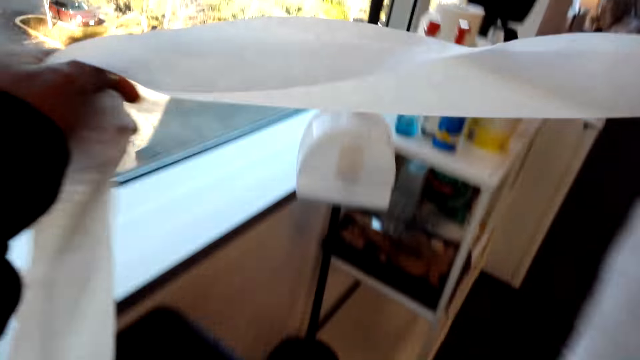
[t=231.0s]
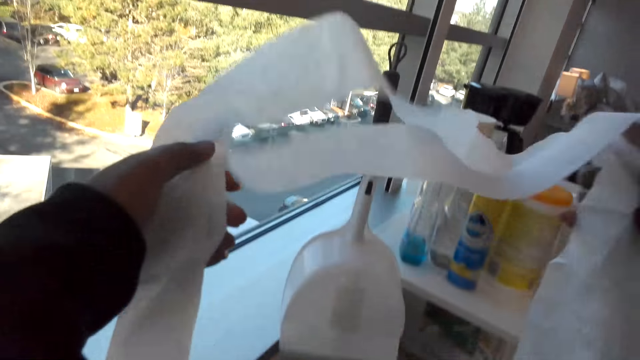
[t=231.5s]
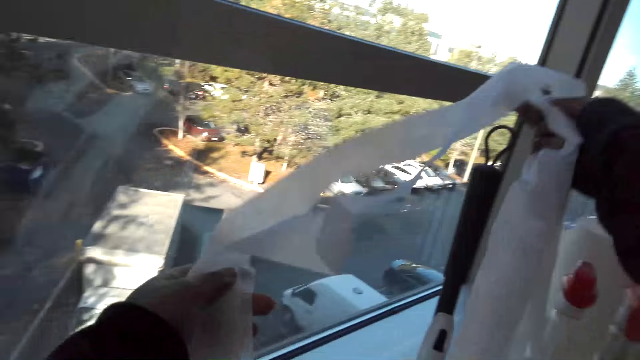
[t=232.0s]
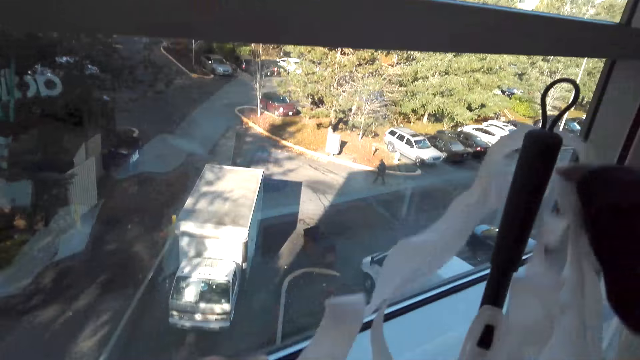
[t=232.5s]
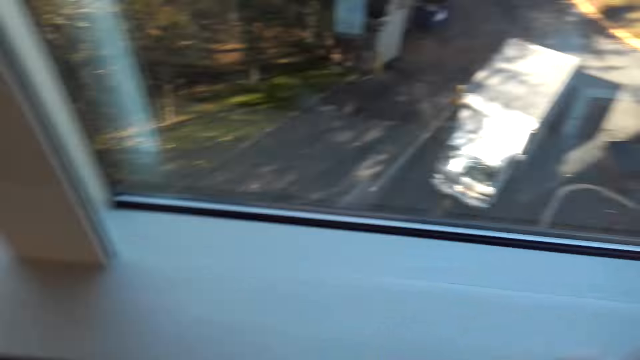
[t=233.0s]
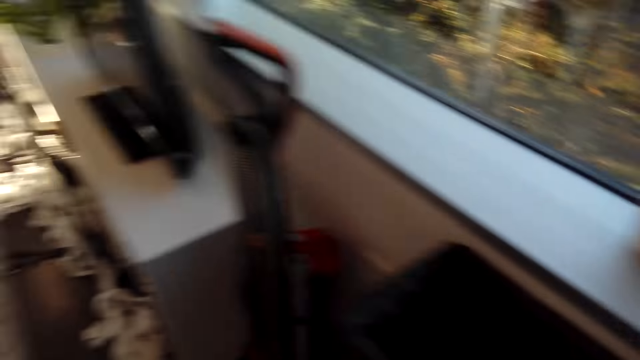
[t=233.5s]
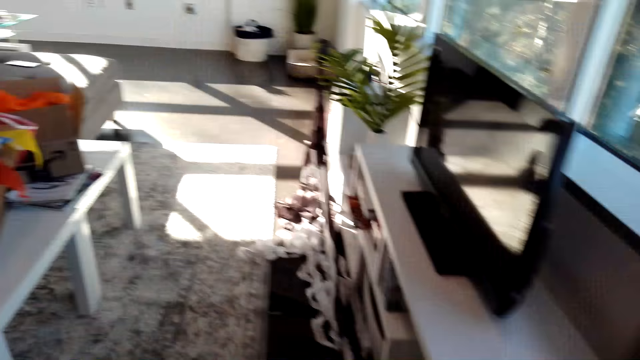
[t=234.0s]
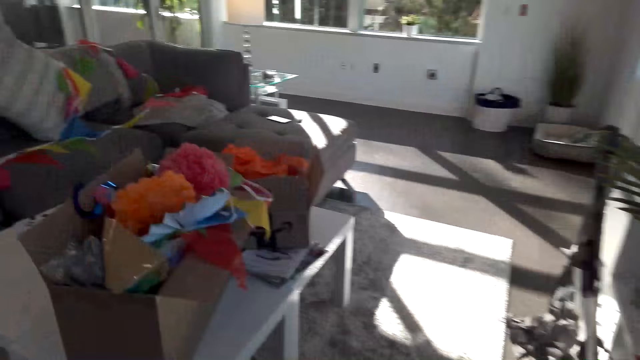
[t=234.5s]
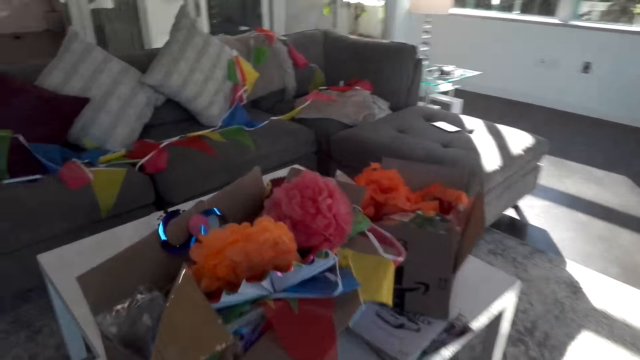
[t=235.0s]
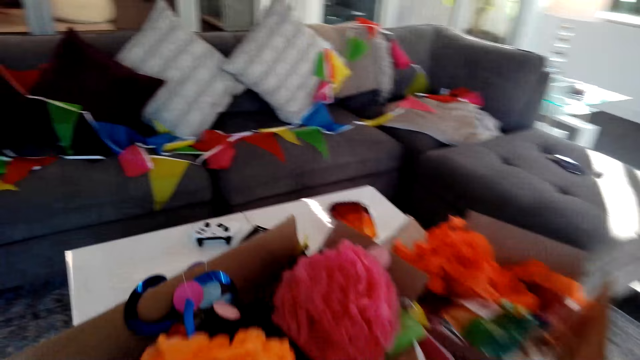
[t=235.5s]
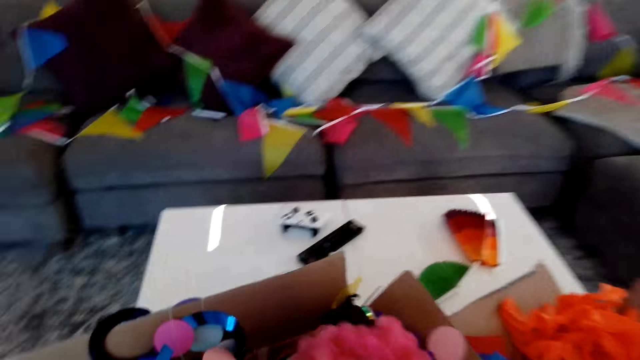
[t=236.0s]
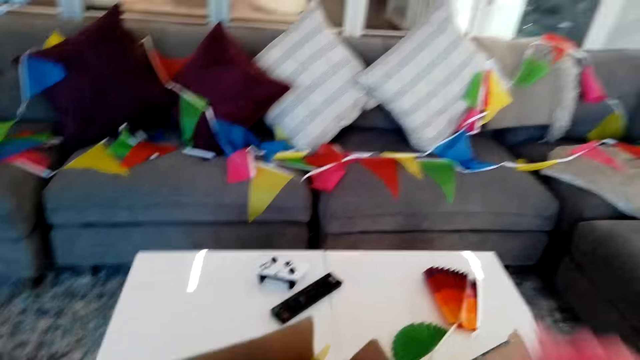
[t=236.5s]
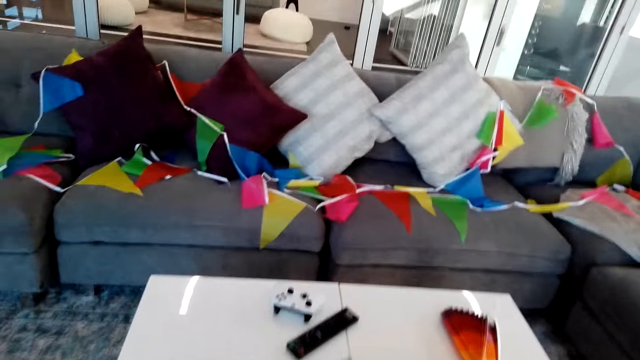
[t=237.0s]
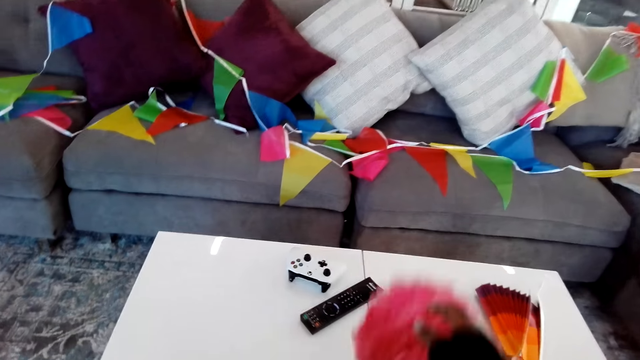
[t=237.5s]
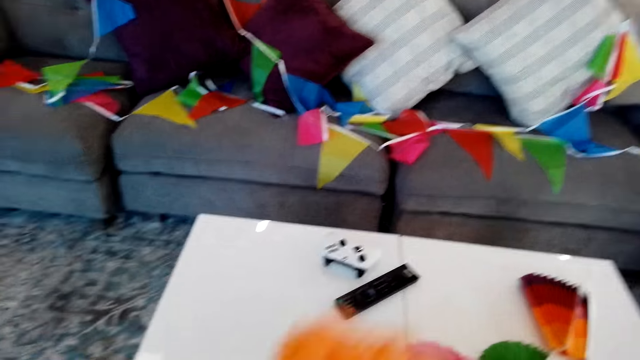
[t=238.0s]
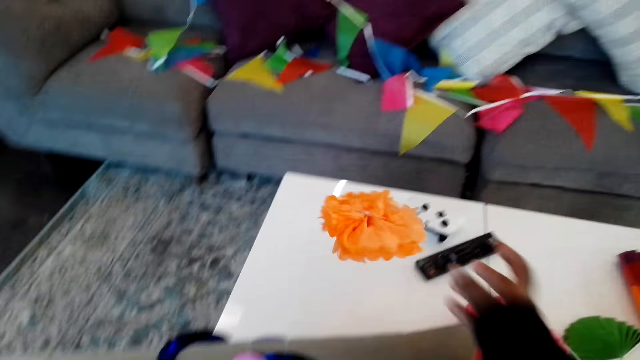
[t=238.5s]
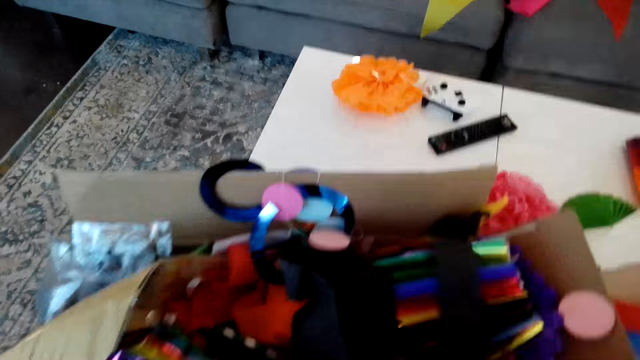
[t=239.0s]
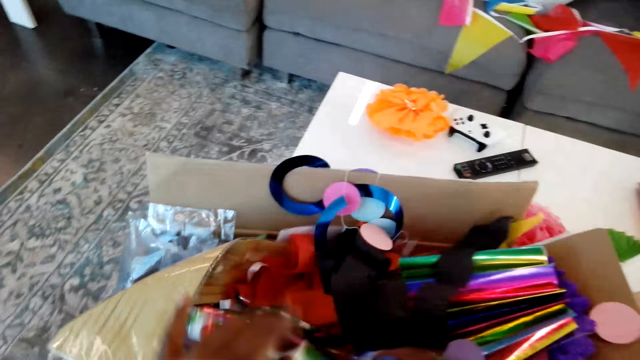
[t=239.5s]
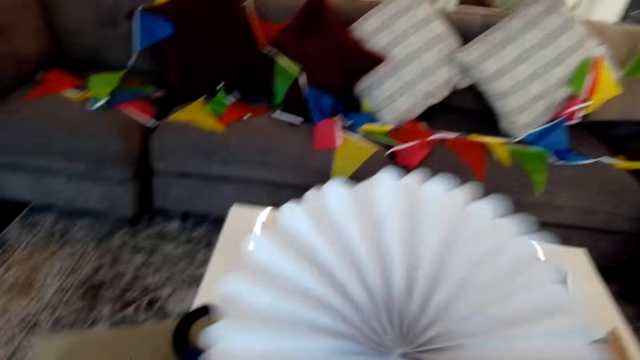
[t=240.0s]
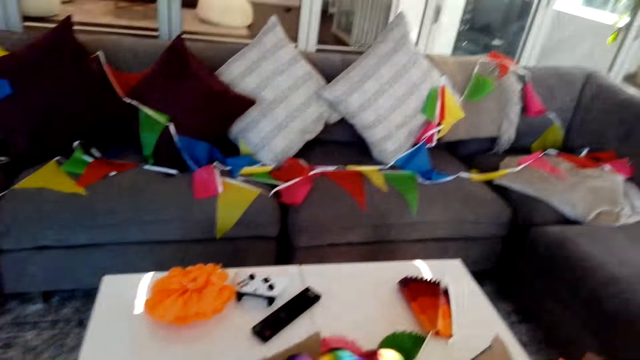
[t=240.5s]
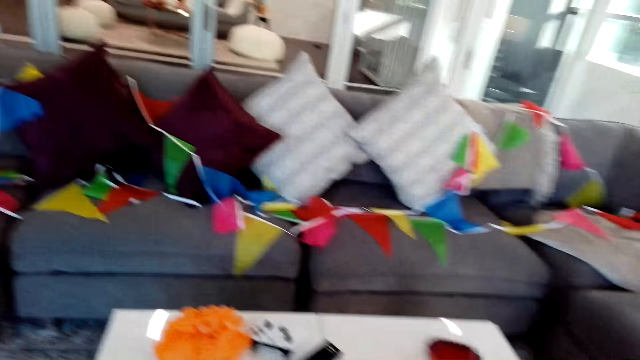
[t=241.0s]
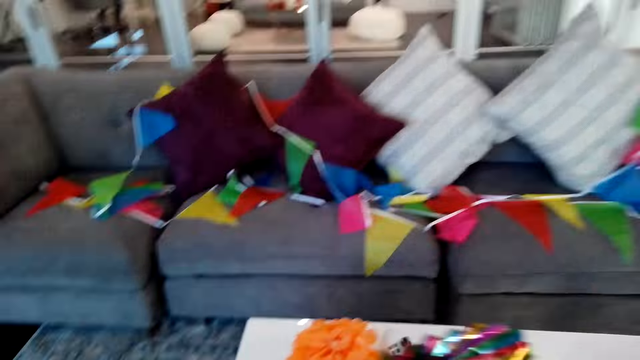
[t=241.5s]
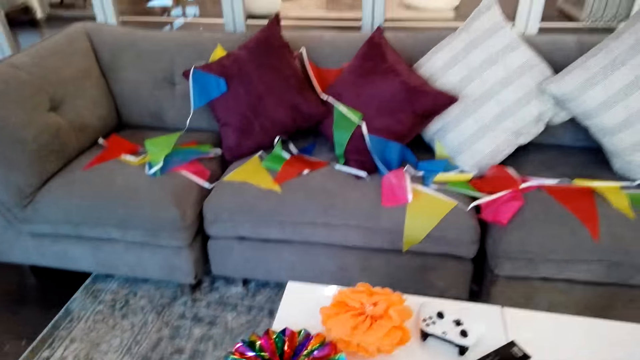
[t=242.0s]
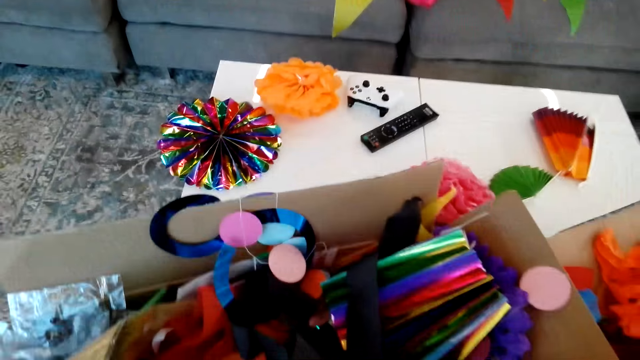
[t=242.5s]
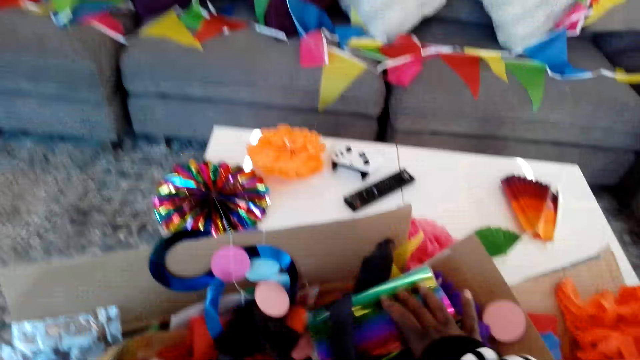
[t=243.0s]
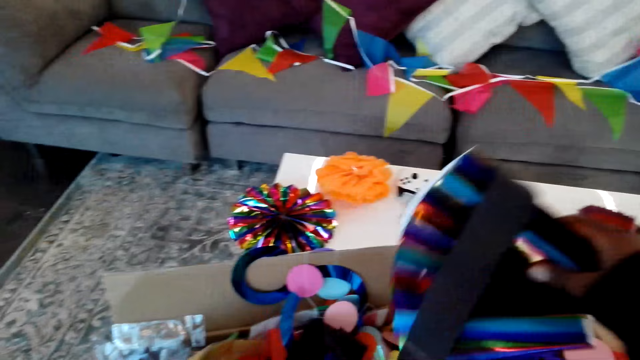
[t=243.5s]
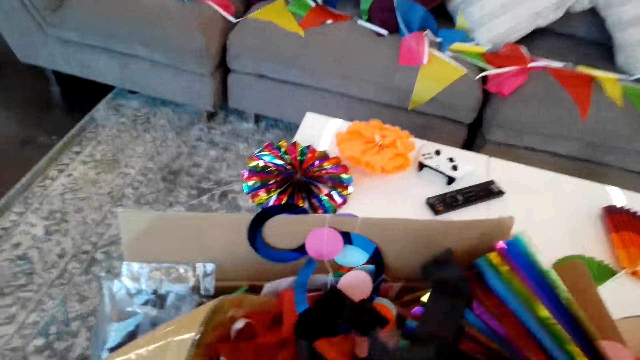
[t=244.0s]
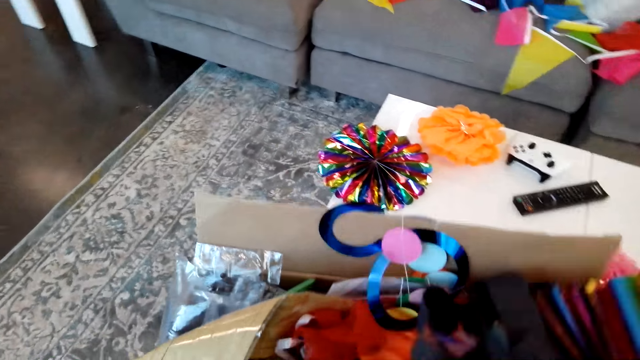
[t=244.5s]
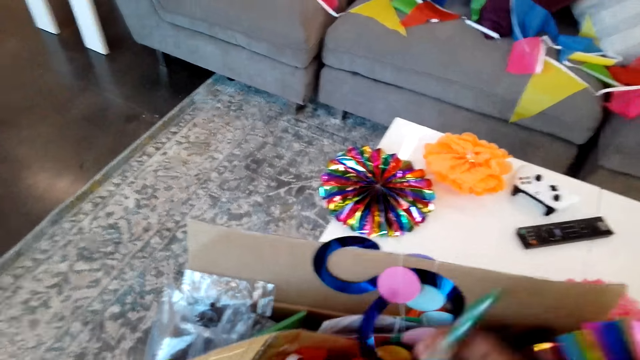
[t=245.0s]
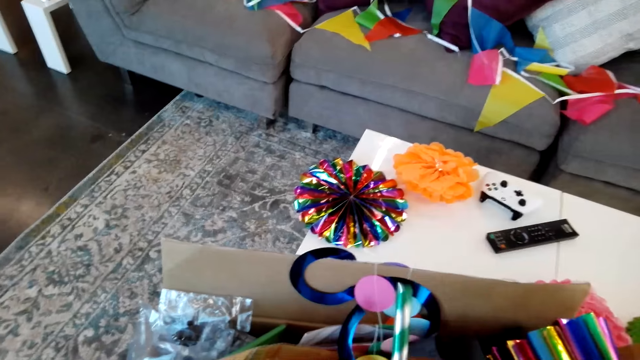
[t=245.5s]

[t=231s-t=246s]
The camera wearer hangs the ribbon or decorations. They take the ribbon from the box. They put the decorations on the table. They take the decorations. They put the decorations on the table. They take the ribbon from the box. They put the decorations on the table. They move the ribbon in the box. They look through the carton.

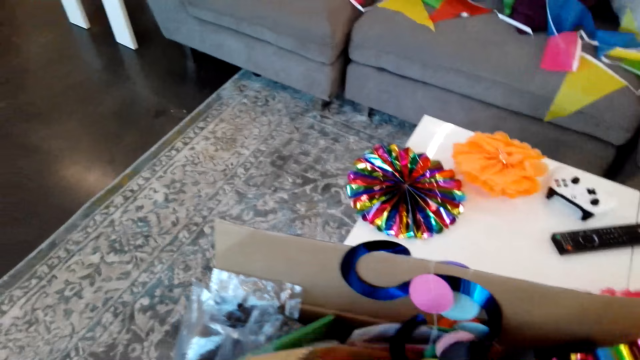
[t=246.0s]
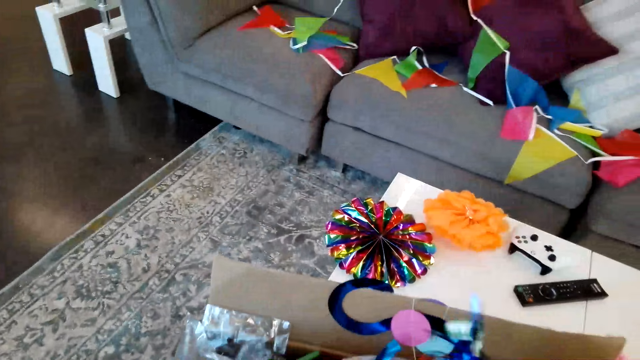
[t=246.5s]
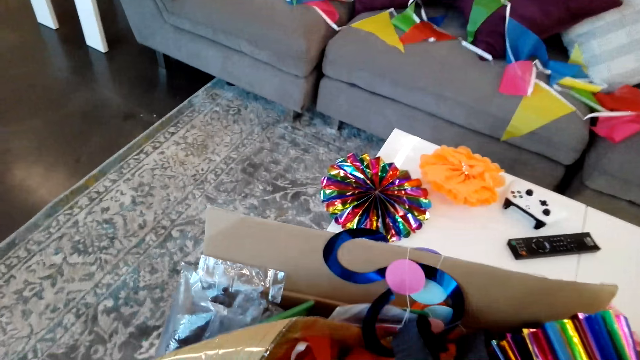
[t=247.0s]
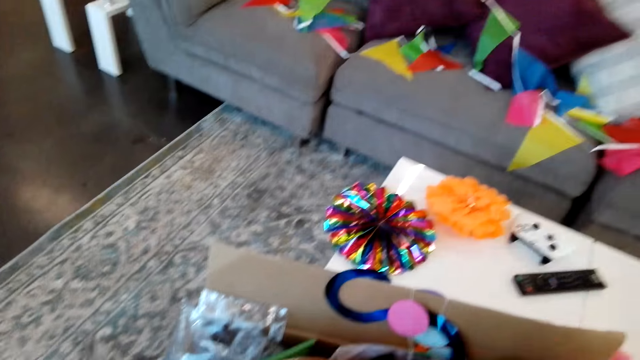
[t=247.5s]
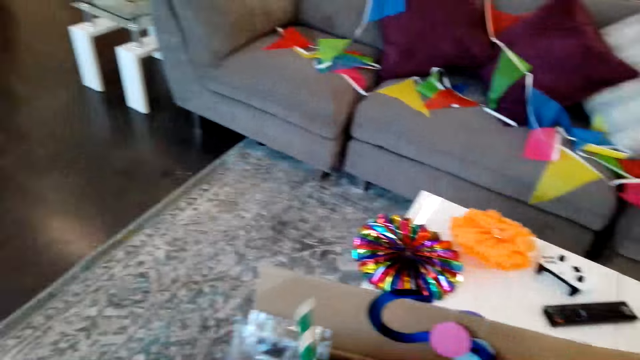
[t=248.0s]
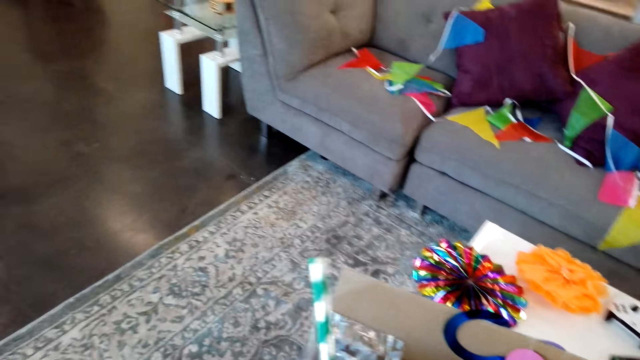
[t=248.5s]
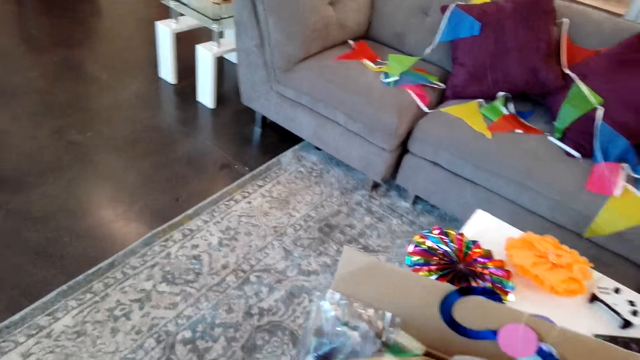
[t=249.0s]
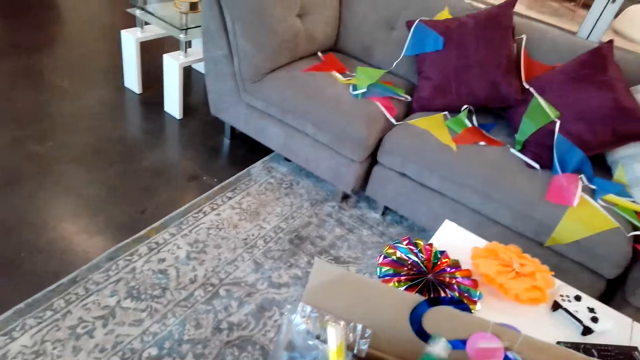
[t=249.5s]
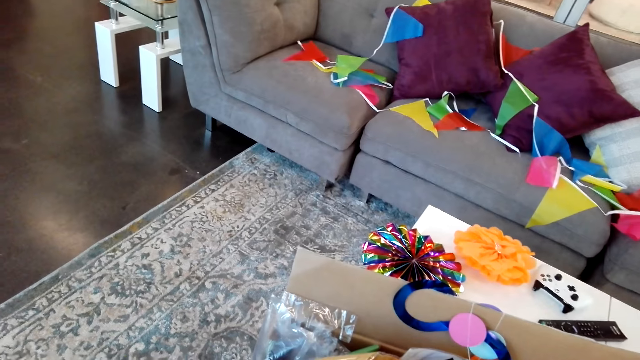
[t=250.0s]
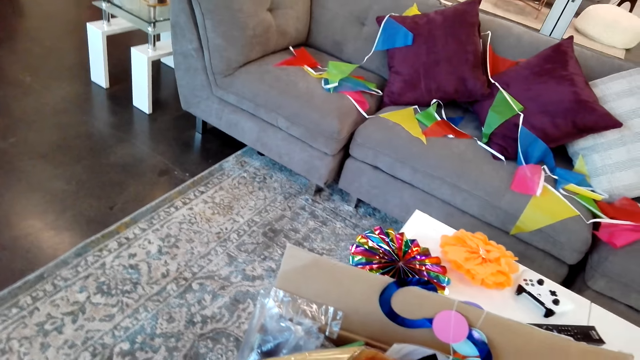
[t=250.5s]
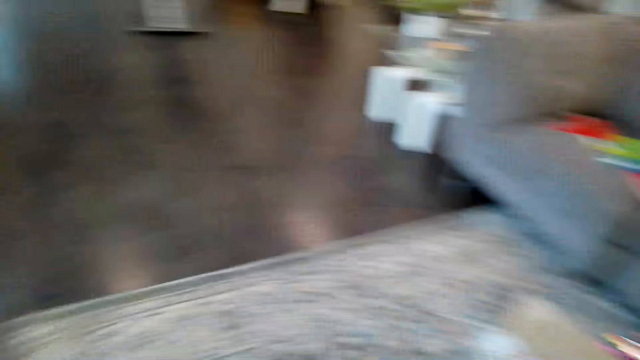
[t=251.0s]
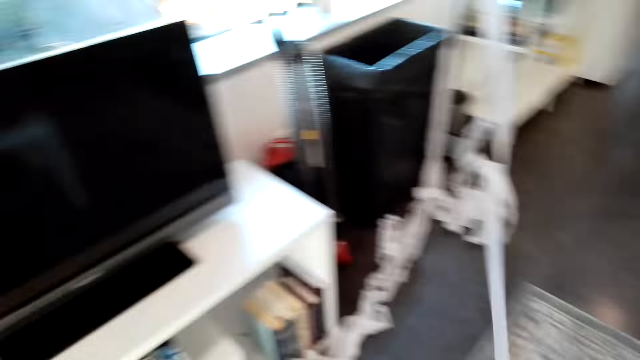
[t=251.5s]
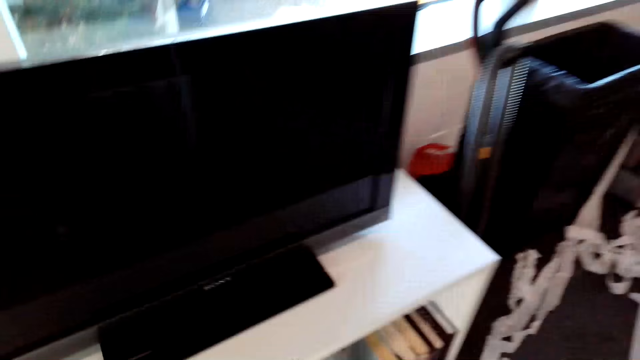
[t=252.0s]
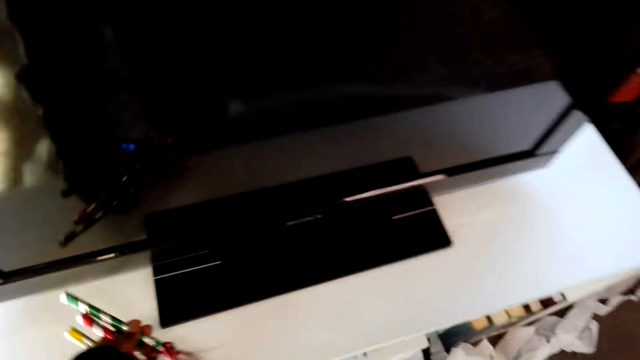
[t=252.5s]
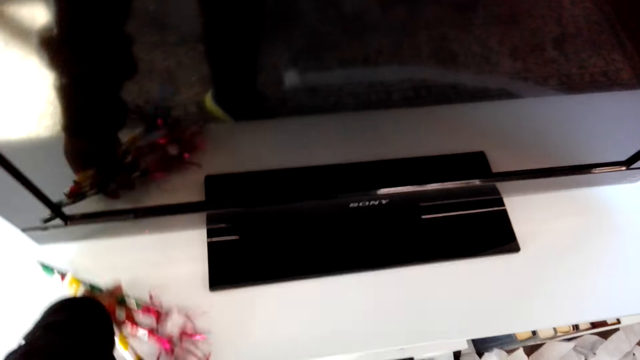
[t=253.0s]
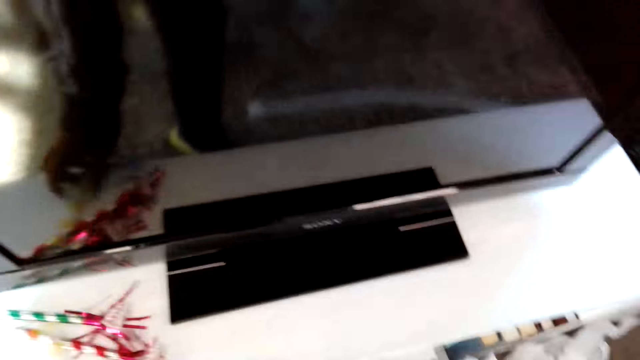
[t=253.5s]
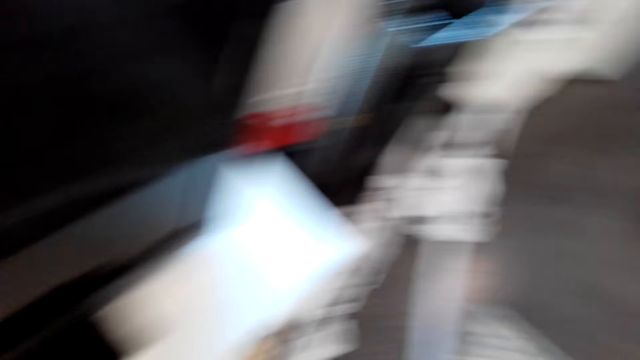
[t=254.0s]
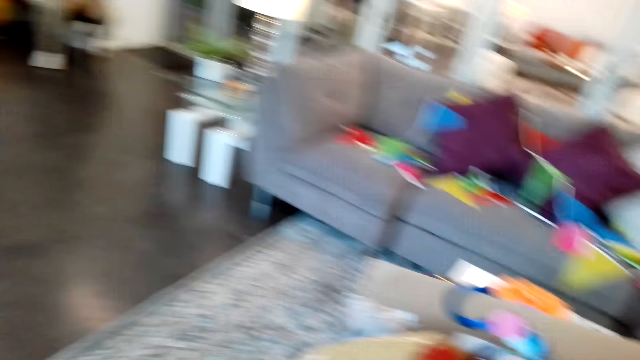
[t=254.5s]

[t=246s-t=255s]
The camera wearer puts the ribbon on the television stand.
